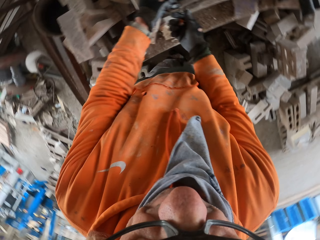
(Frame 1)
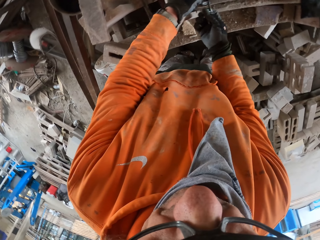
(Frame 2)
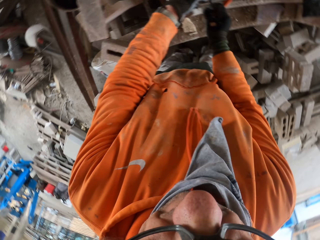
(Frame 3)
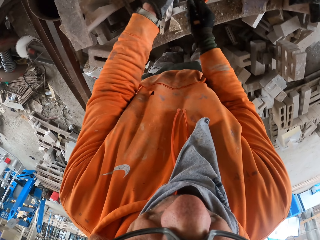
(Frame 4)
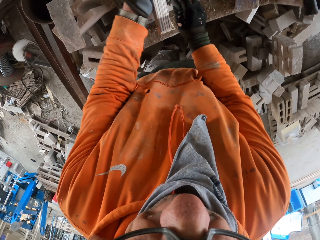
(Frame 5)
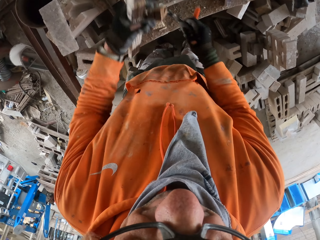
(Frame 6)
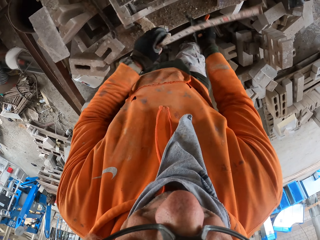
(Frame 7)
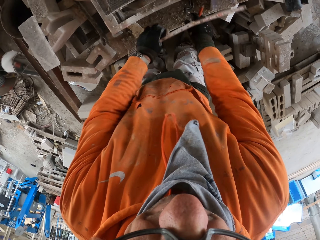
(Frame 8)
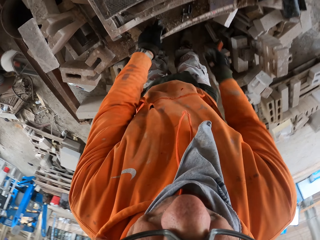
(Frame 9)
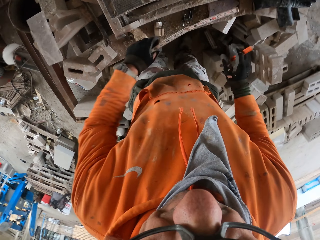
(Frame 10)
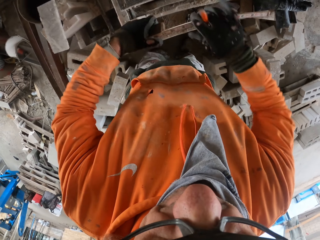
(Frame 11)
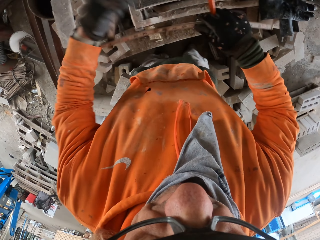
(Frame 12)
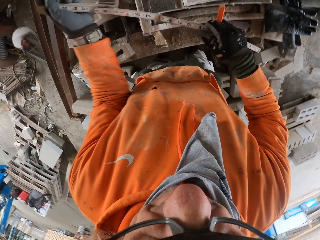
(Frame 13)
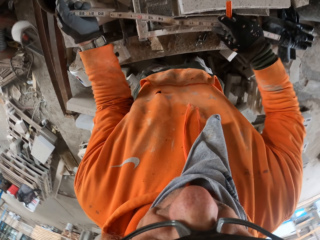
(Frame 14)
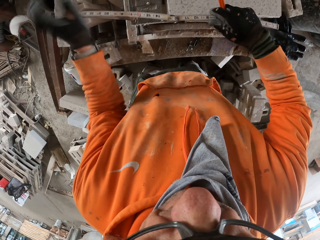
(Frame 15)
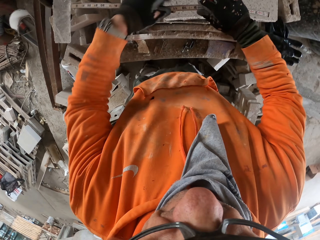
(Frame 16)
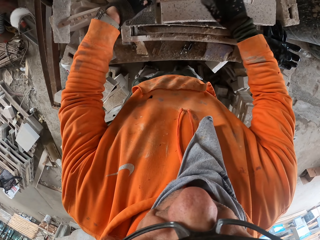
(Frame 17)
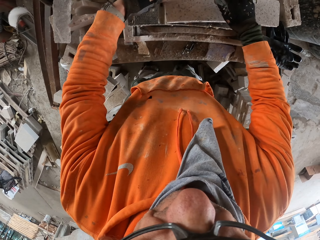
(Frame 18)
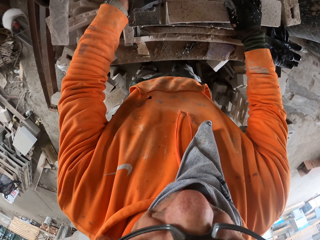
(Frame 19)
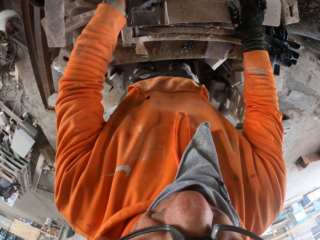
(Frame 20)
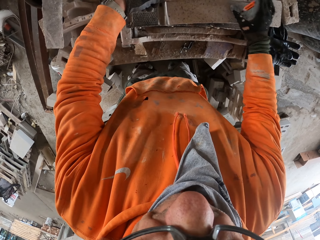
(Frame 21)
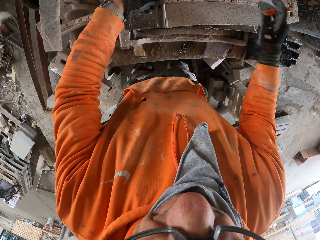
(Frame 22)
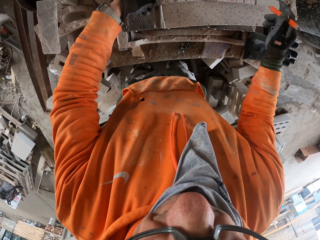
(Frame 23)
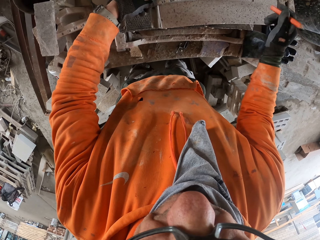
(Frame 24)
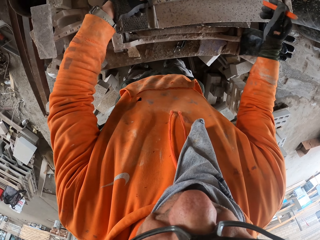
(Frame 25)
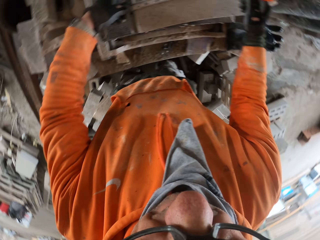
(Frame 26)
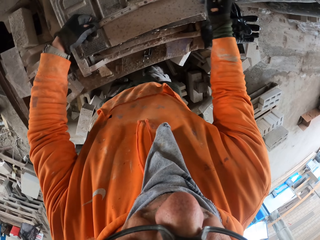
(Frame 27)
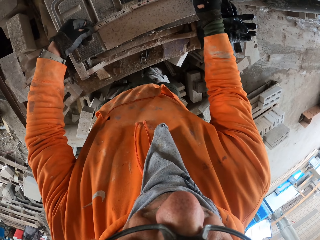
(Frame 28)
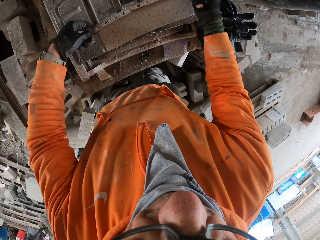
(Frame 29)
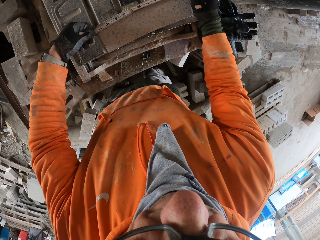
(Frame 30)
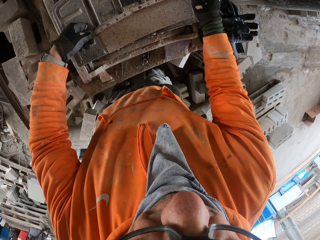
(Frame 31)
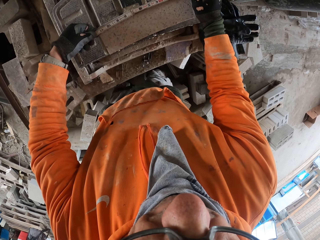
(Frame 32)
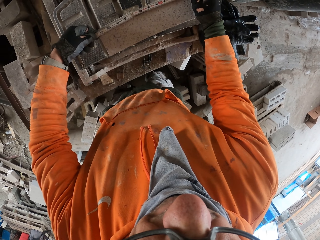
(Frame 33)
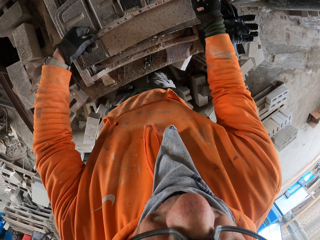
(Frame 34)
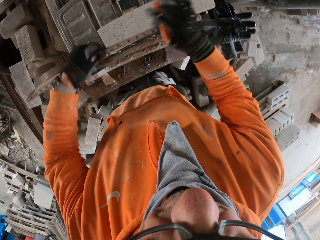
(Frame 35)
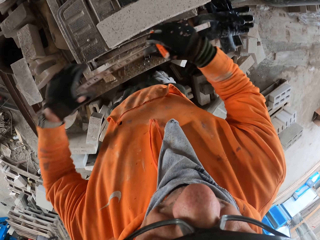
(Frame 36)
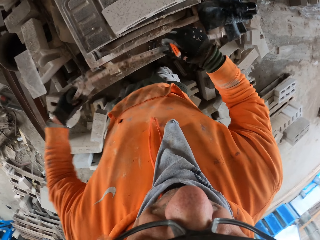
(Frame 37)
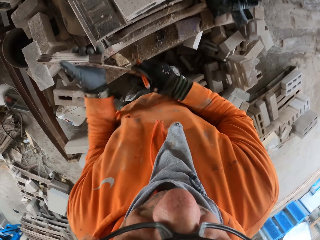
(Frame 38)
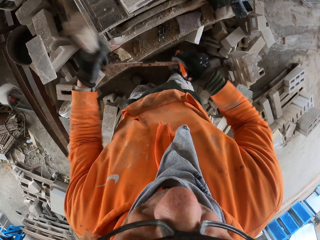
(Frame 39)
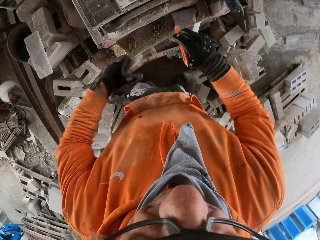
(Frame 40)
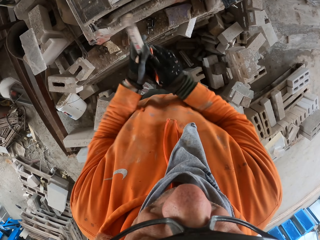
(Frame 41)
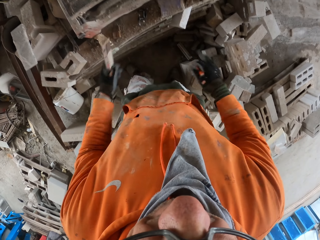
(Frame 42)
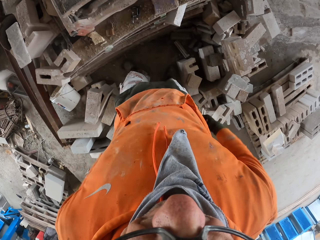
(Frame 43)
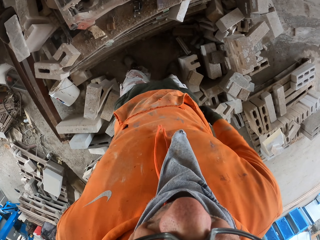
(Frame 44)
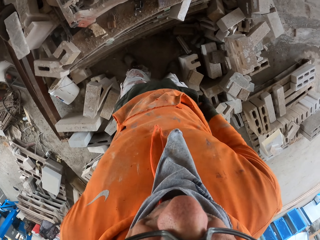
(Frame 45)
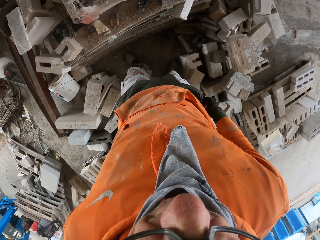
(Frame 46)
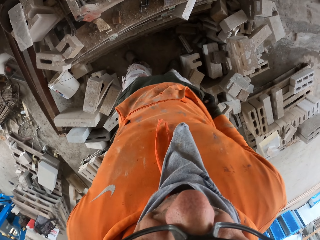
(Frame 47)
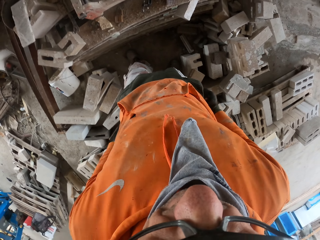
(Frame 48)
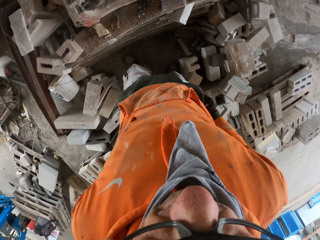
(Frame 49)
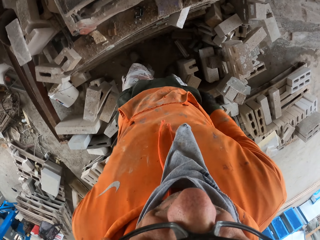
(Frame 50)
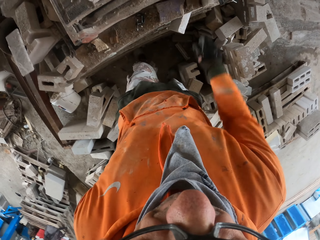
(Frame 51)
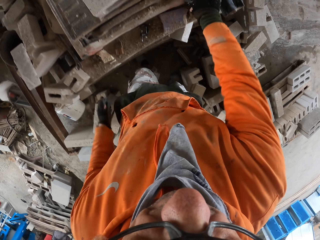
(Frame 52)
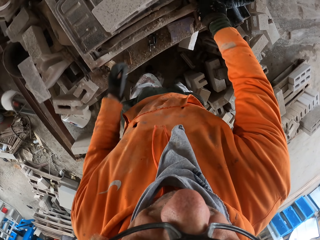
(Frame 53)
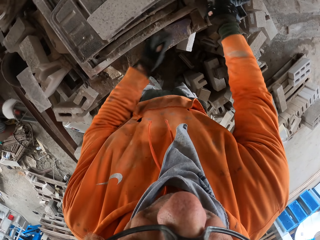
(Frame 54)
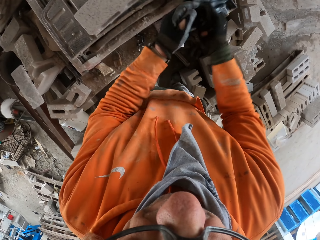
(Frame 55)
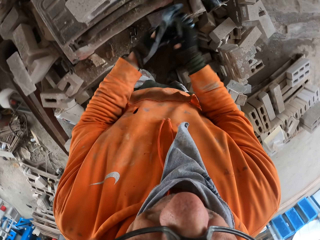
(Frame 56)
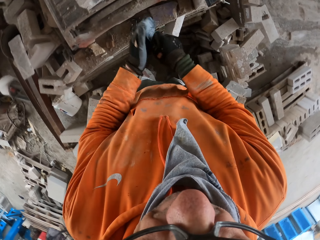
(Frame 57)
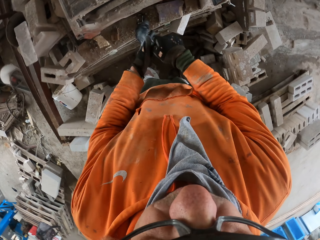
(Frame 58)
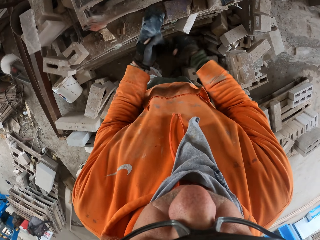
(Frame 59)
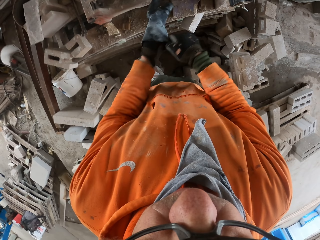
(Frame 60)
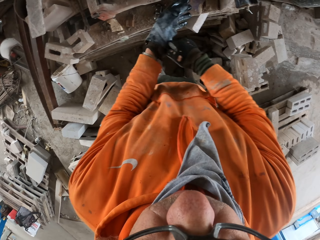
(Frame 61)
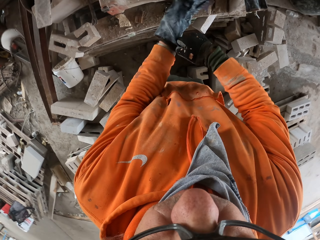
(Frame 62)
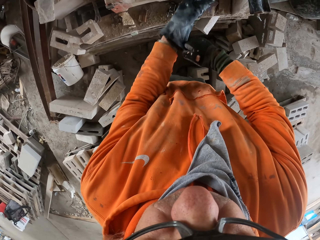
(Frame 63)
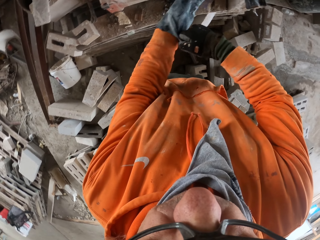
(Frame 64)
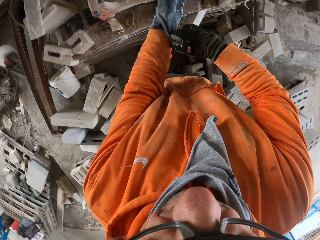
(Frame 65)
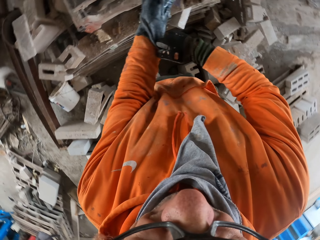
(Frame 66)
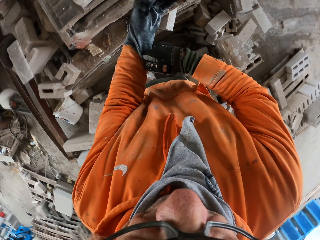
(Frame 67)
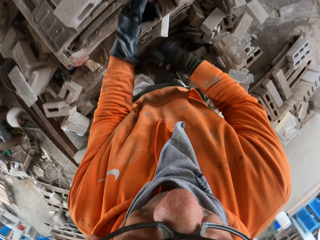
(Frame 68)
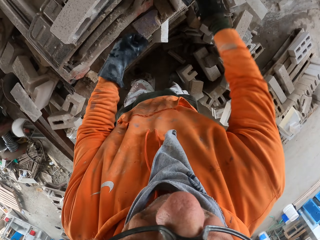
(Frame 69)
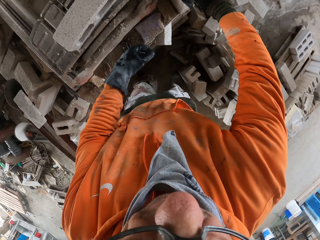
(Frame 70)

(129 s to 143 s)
The camera wearer adjusts a meter gauge on a block. He puts down the meter gauge. He measures the block with a tape measure. He marks the block with a pencil. He folds the tape measure. He puts the tape measure in his pocket. He picks up gloves. He wears the gloves.

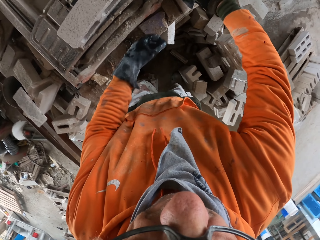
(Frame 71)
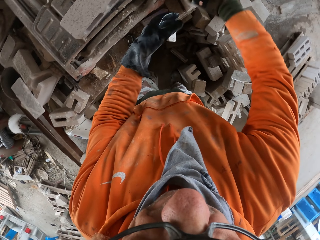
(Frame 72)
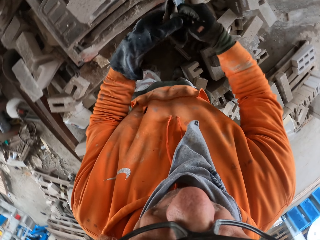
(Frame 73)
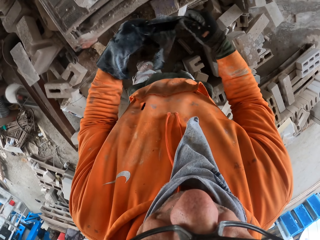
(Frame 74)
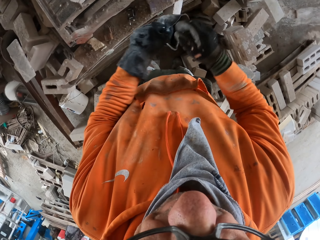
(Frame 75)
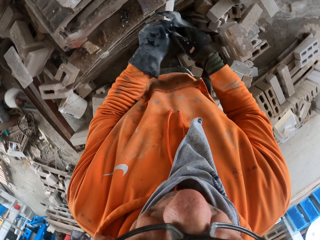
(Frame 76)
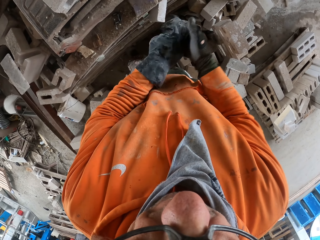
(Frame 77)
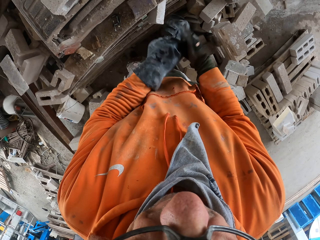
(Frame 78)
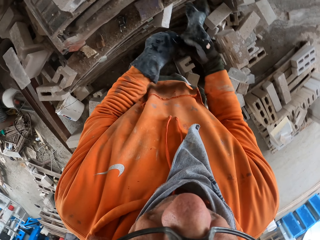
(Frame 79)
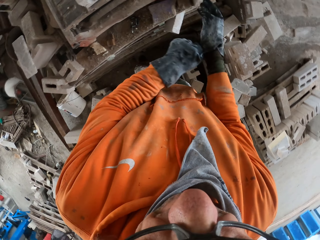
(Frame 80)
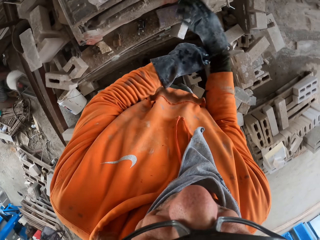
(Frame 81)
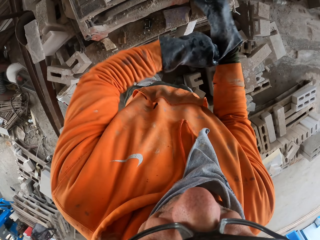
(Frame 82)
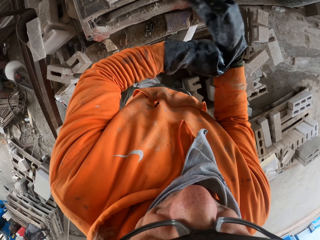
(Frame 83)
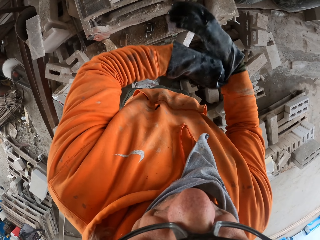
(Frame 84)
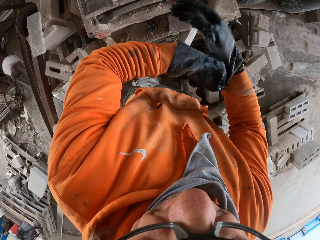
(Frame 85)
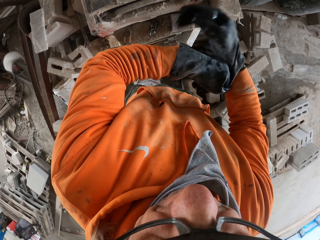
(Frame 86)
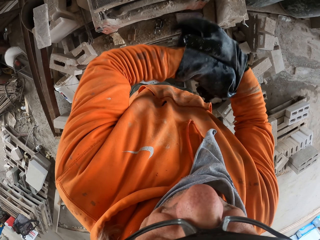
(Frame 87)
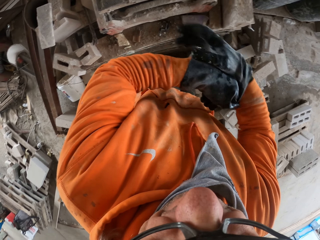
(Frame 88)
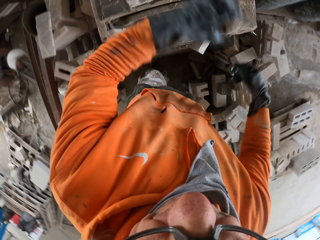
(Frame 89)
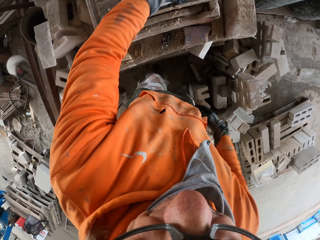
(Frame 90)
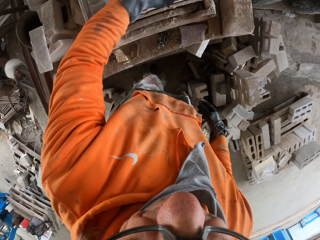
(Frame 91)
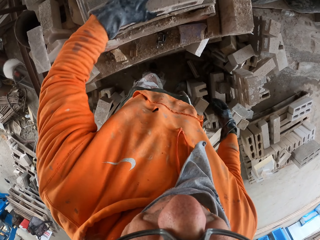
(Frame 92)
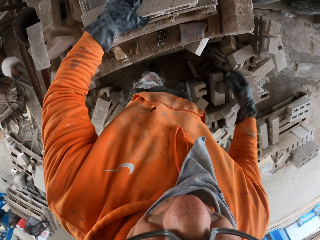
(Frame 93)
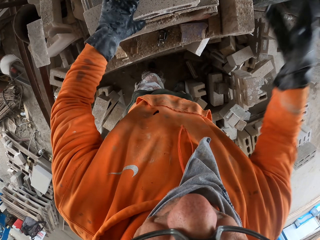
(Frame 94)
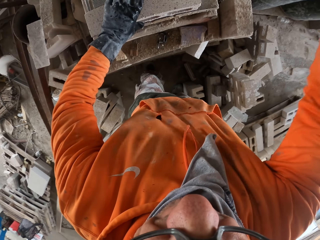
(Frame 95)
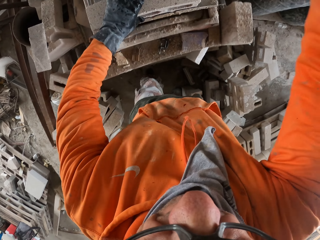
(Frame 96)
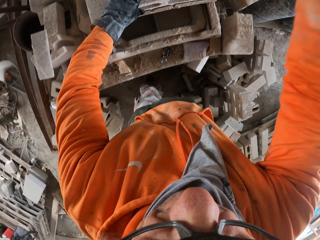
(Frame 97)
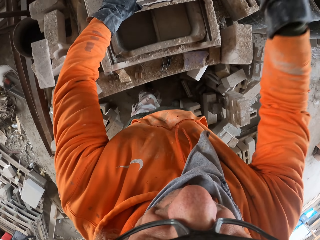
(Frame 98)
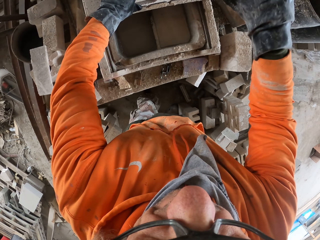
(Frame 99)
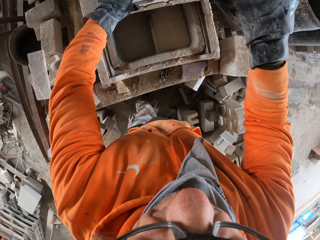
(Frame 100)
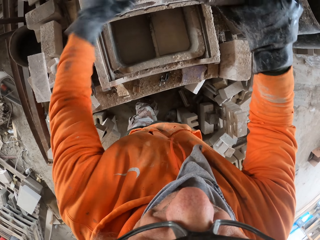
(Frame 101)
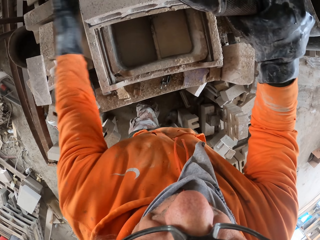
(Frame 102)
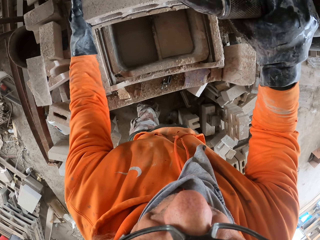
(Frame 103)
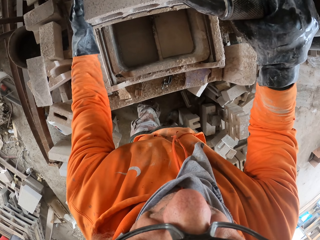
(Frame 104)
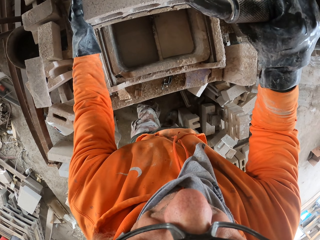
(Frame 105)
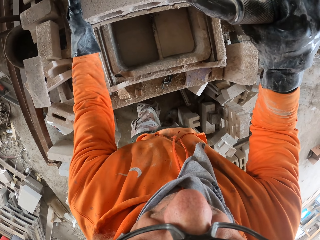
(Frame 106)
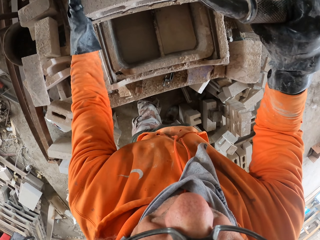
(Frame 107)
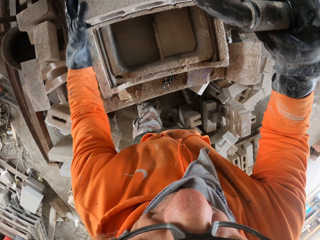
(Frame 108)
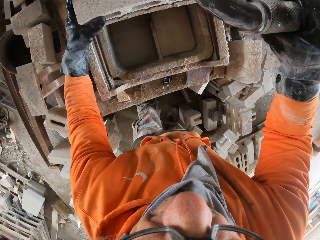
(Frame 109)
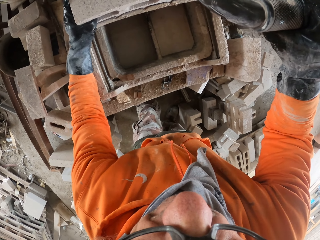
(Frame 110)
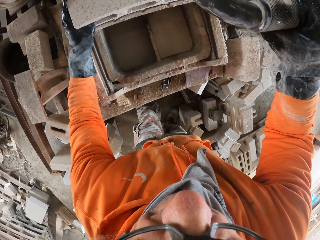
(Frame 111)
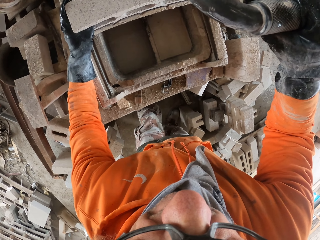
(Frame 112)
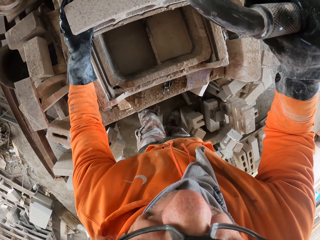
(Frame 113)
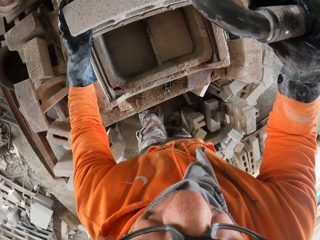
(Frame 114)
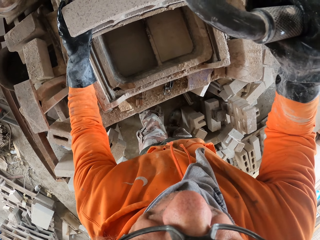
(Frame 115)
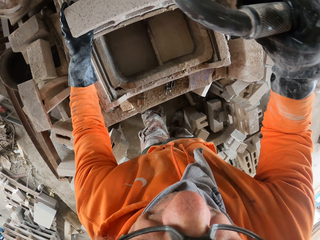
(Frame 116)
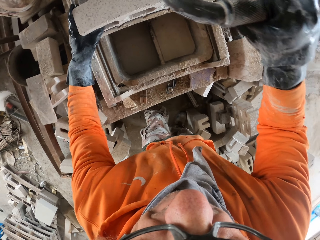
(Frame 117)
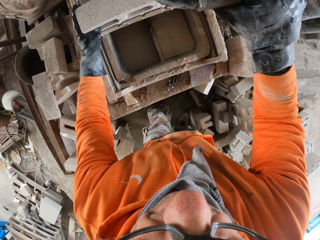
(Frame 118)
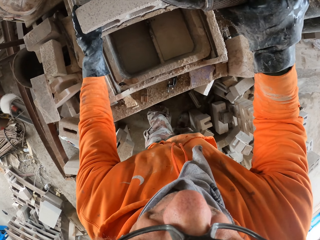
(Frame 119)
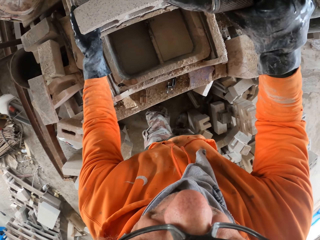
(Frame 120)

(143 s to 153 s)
The camera wearer picks up gloves. They wear the gloves. They adjust a block on a machine. They cut the block with the machine.
